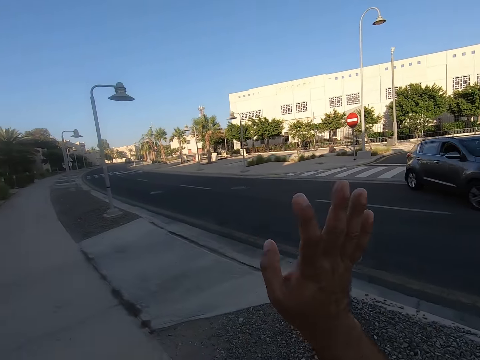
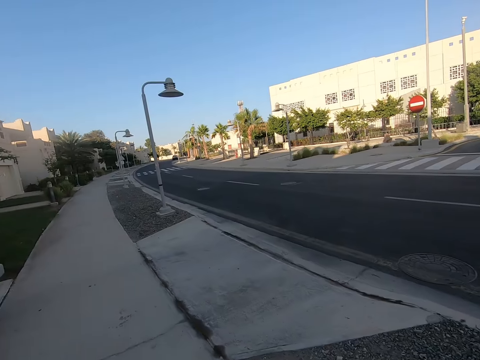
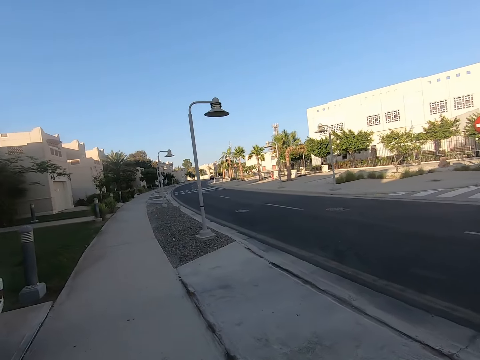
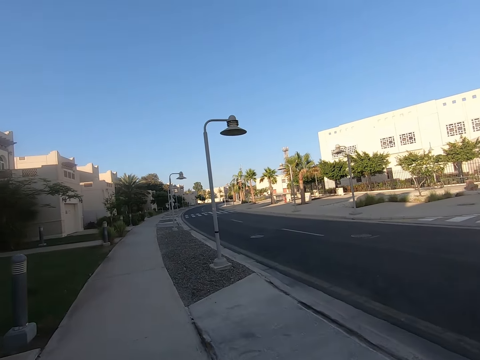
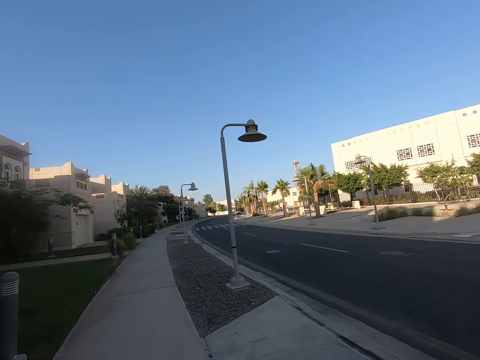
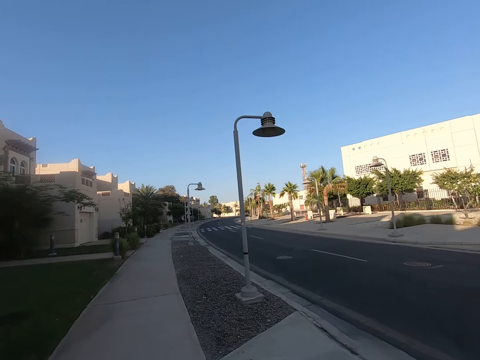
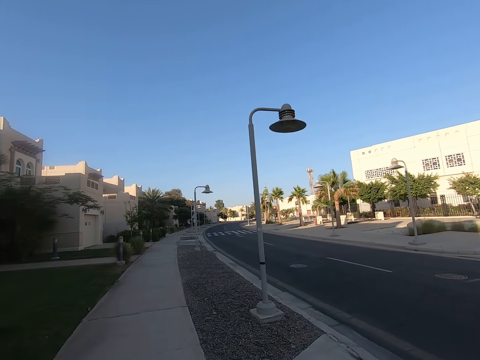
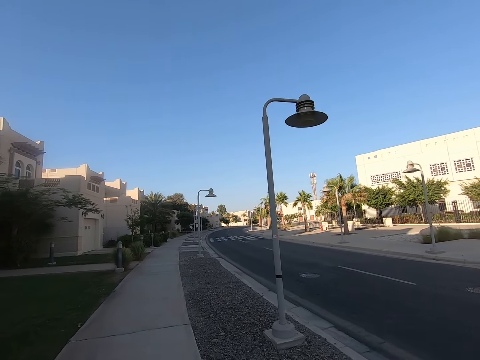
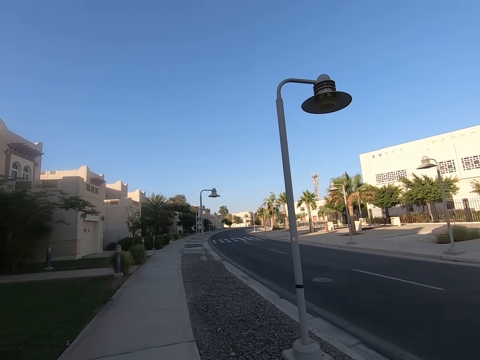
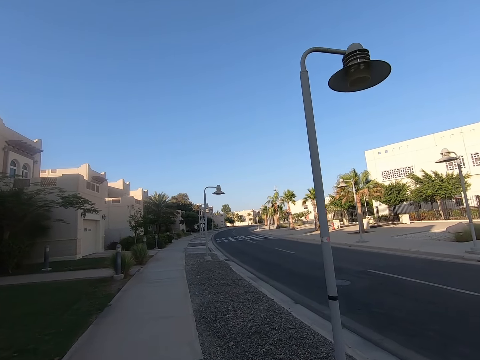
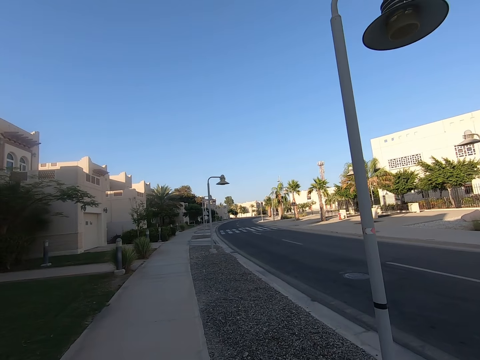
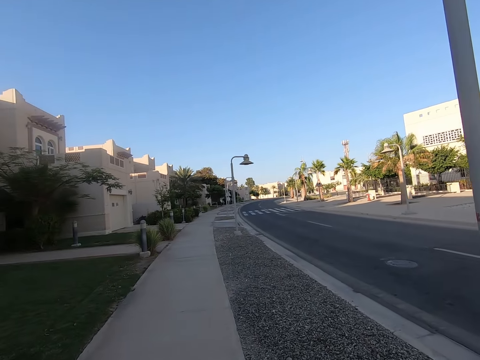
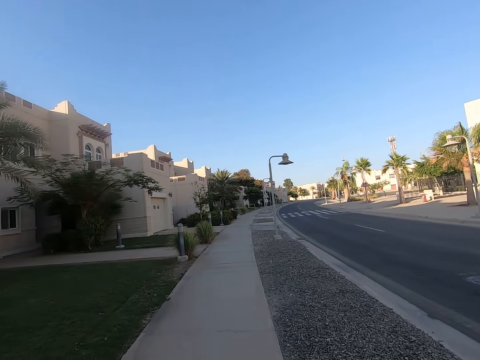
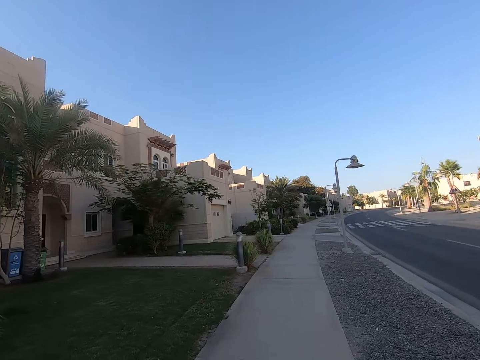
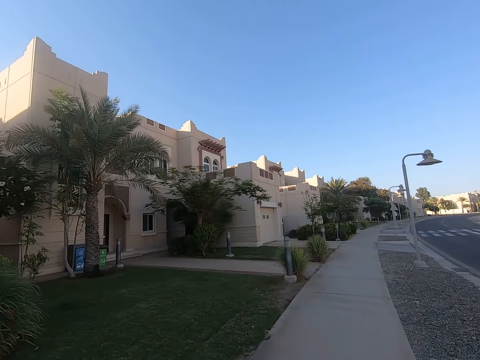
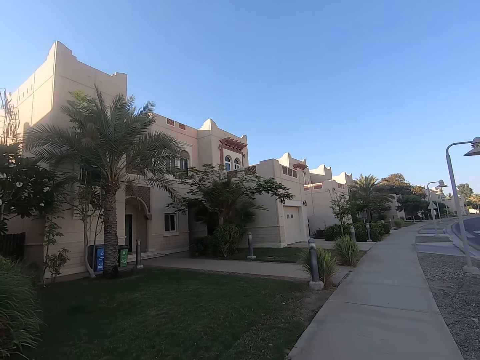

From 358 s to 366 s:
The camera wearer waves his hand towards the car. He walks along the sidewalk.

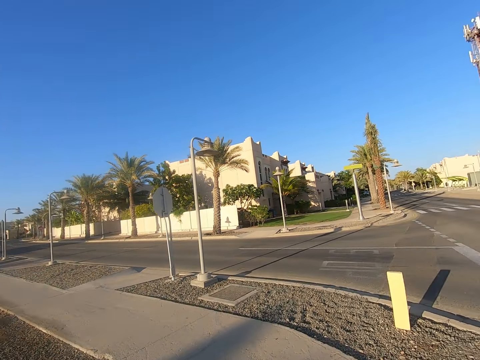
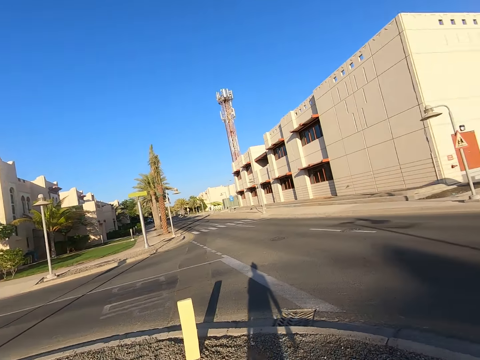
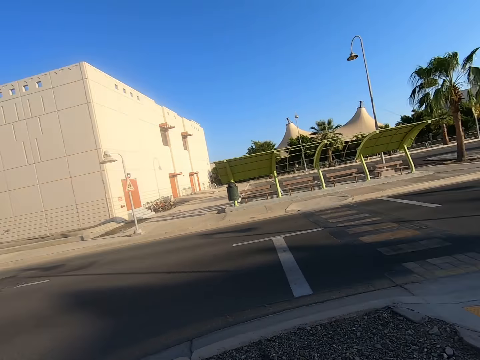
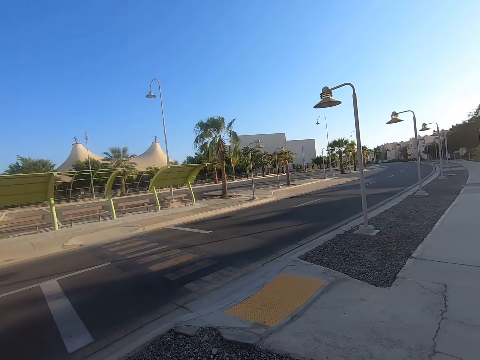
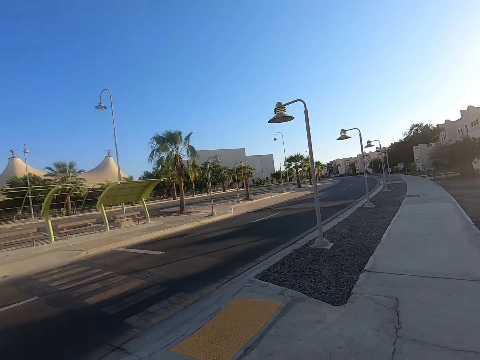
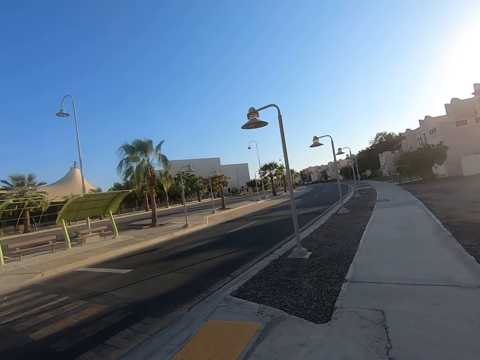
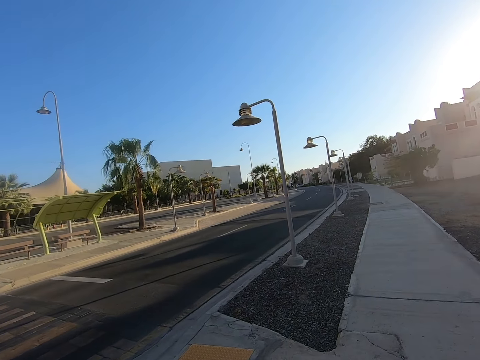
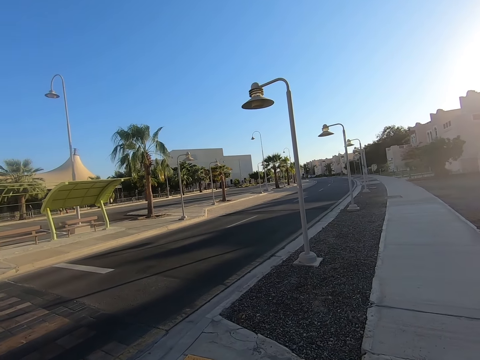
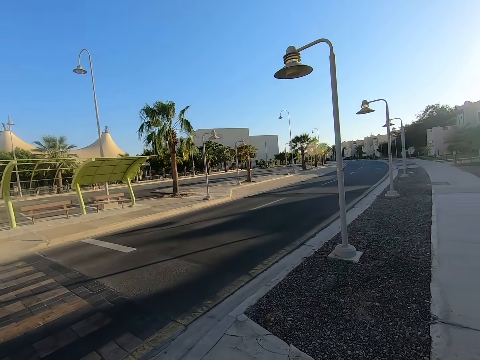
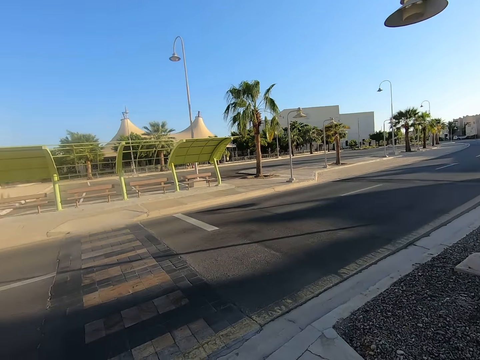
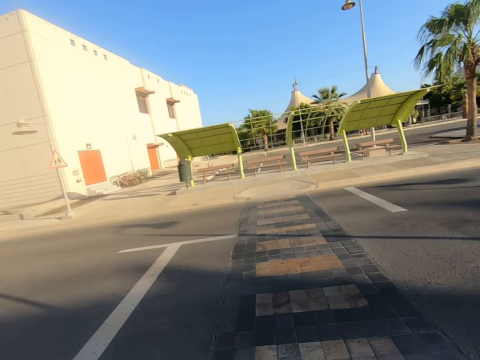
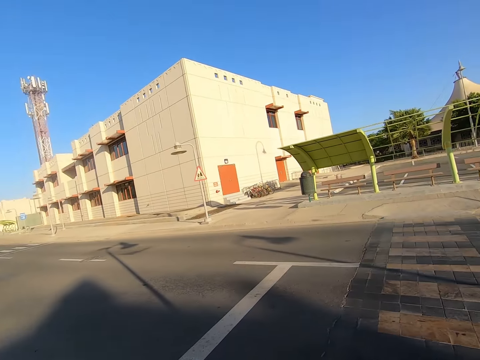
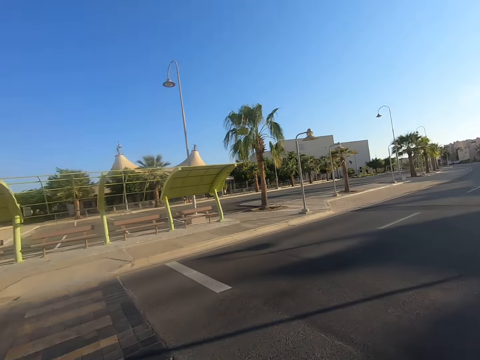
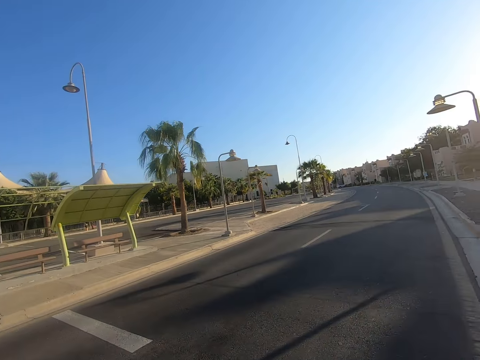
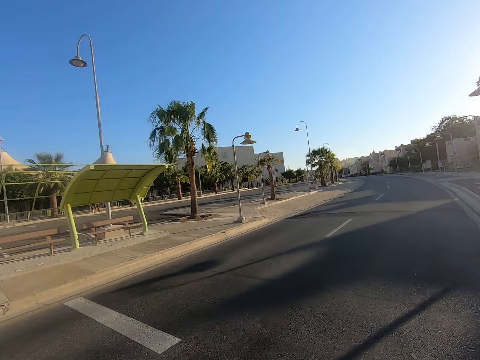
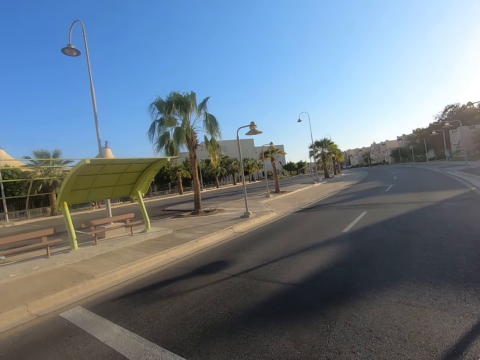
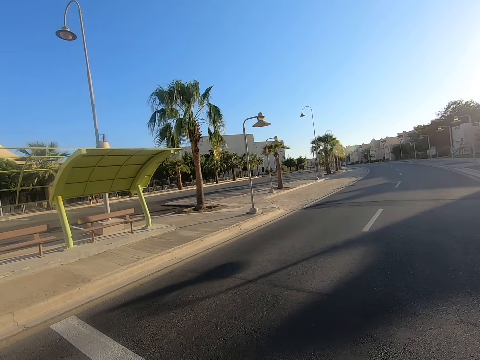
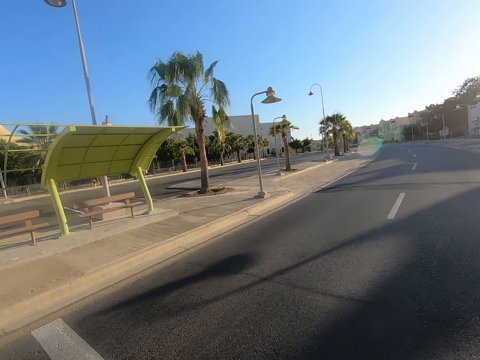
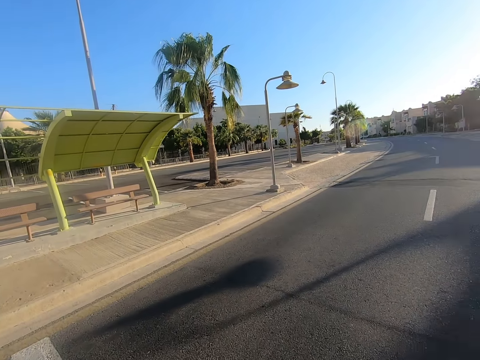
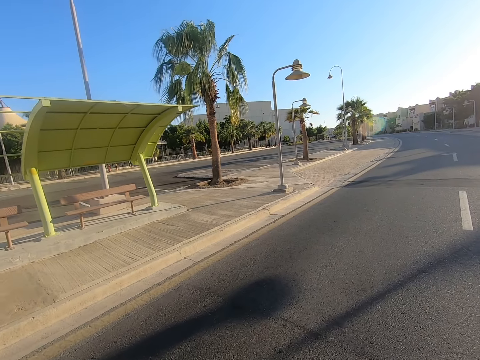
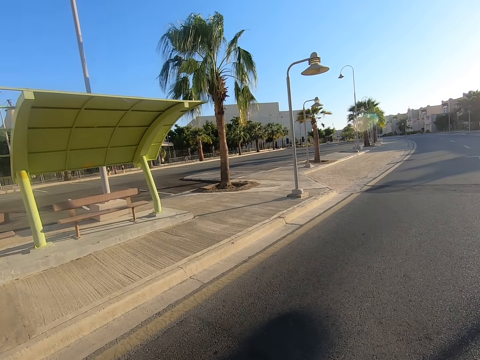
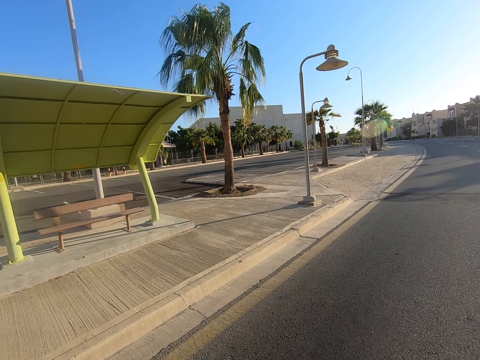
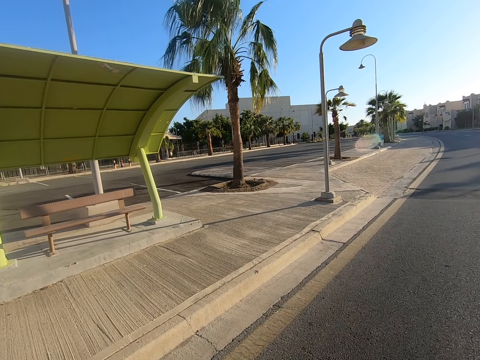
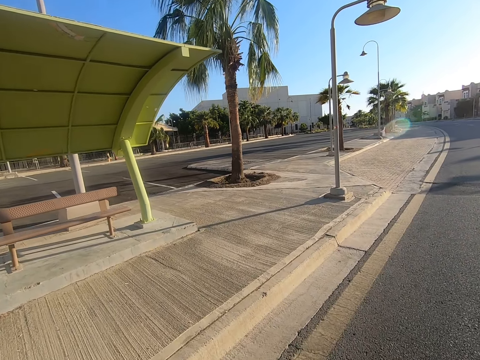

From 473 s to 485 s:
The camera wearer looks at both sides of the road. They walk on the tarmac road. They cross the road towards the sidewalk.

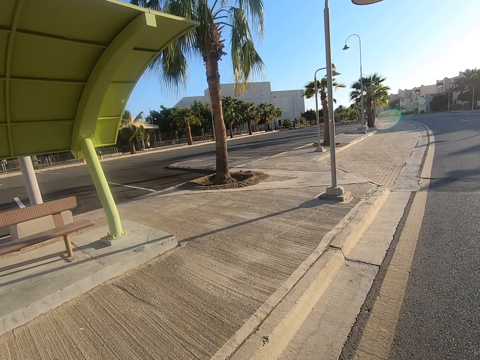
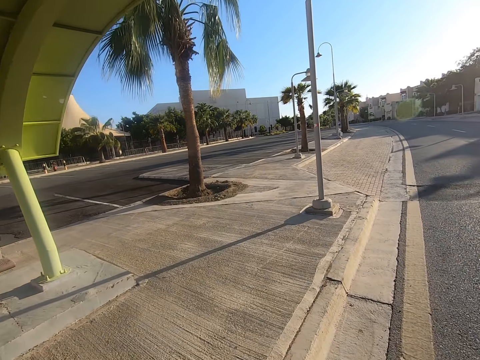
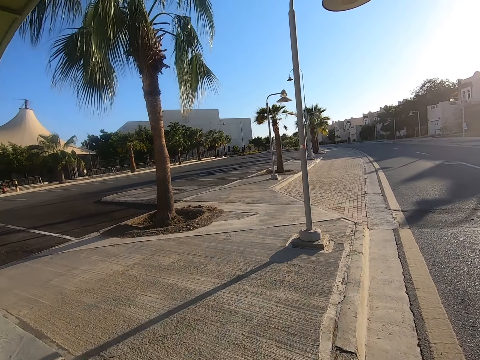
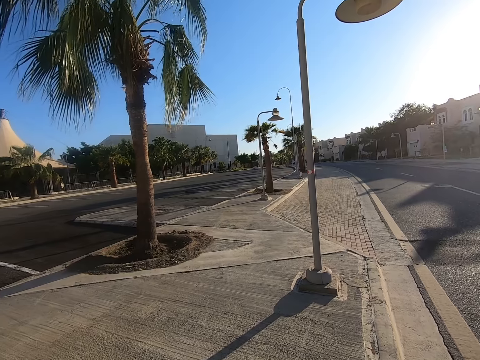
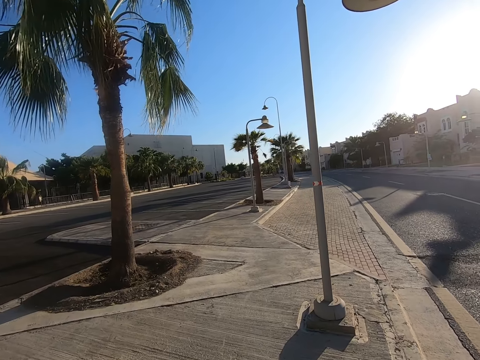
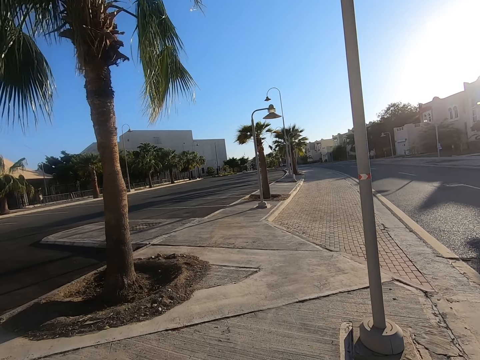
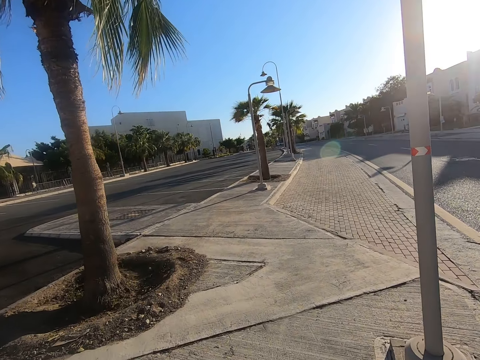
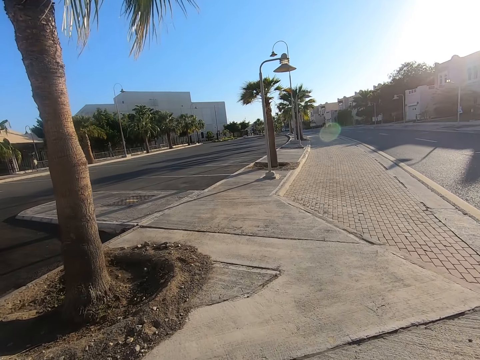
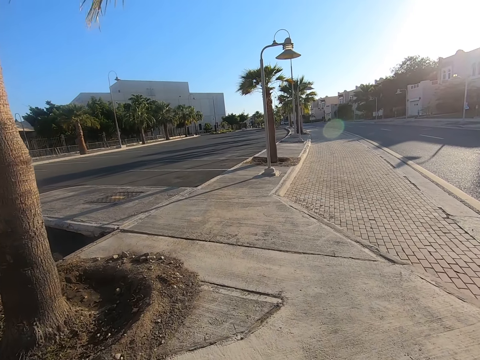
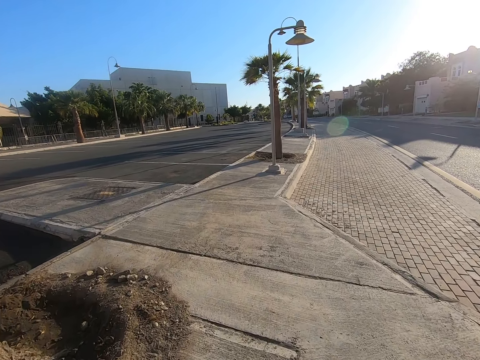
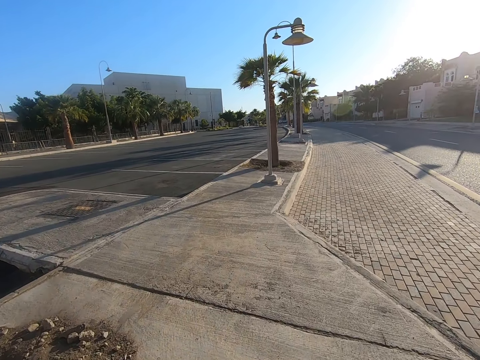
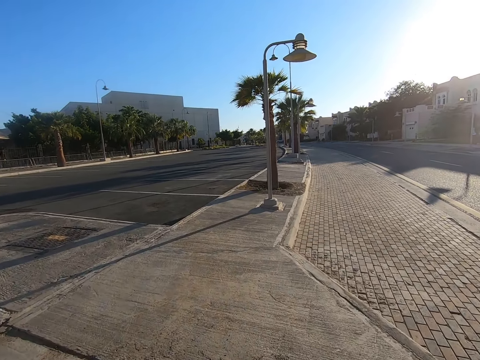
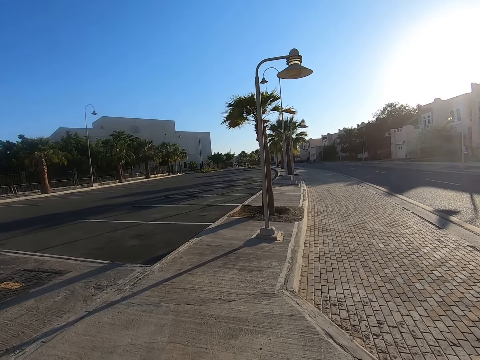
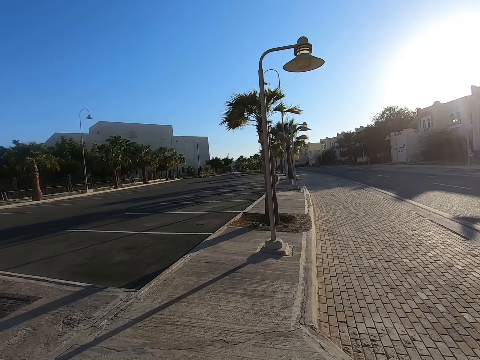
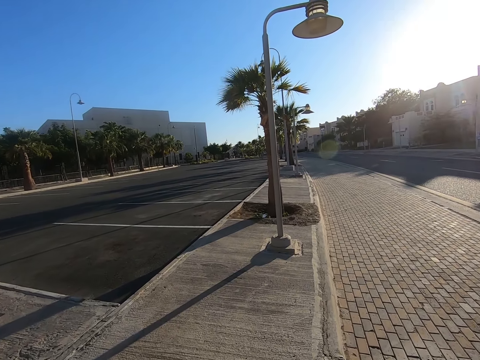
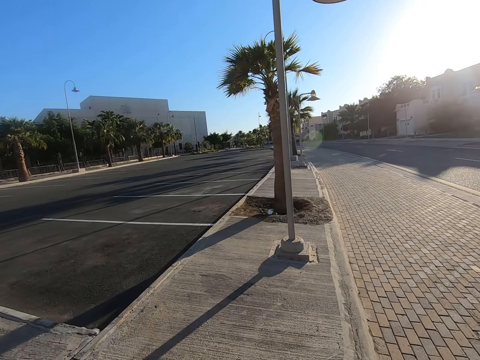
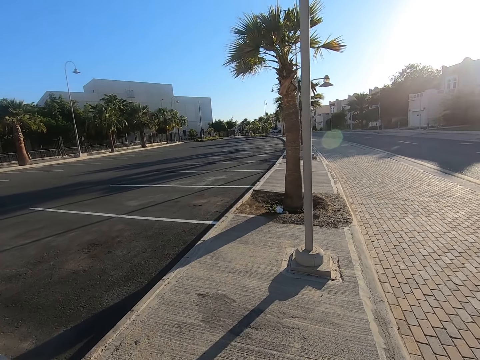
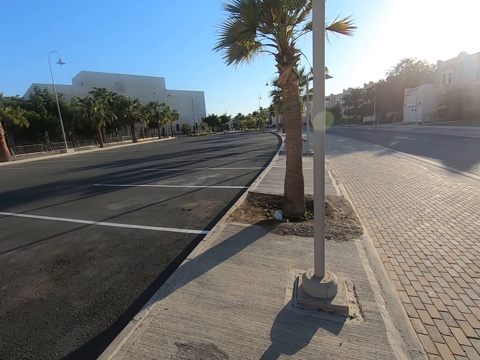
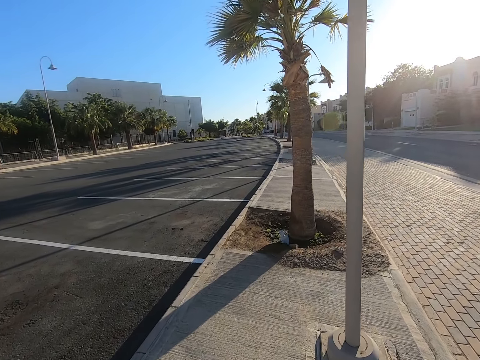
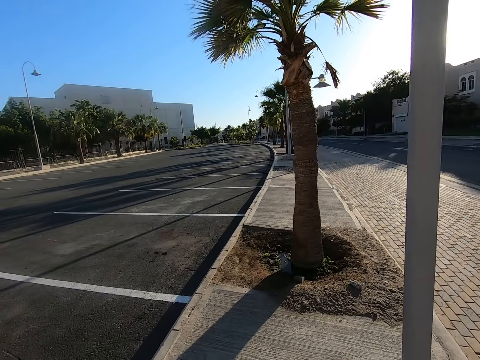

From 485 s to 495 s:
The camera wearer walks along the sidewalk.
